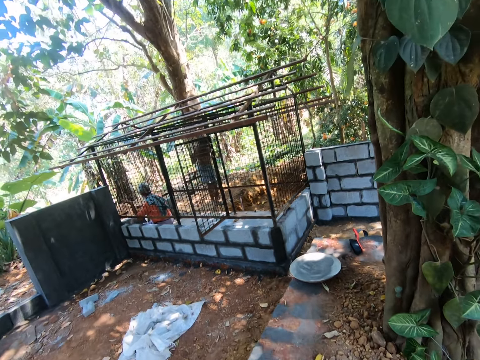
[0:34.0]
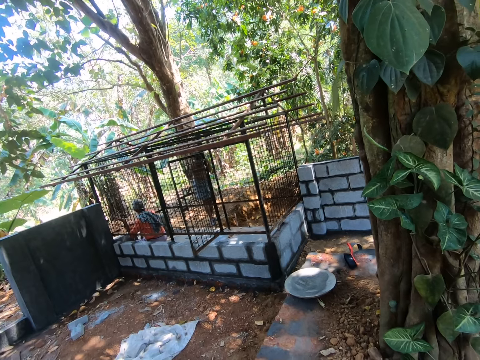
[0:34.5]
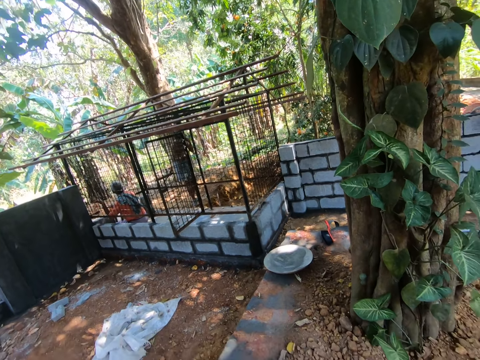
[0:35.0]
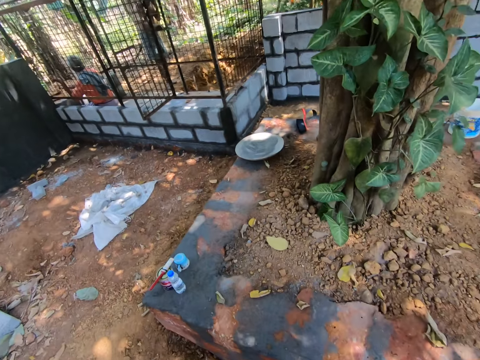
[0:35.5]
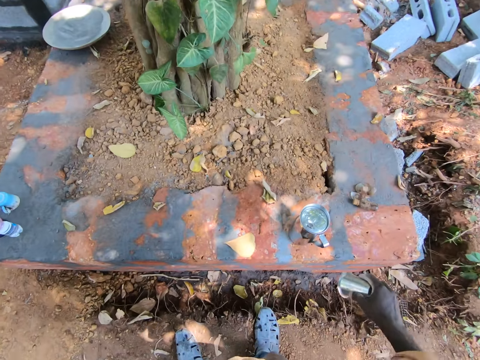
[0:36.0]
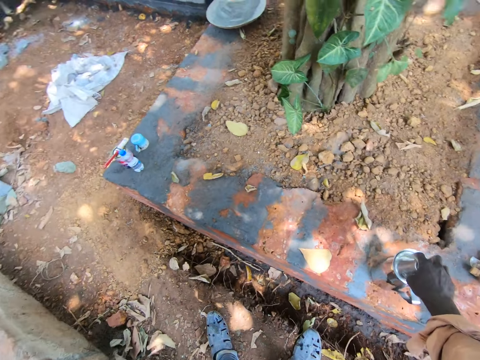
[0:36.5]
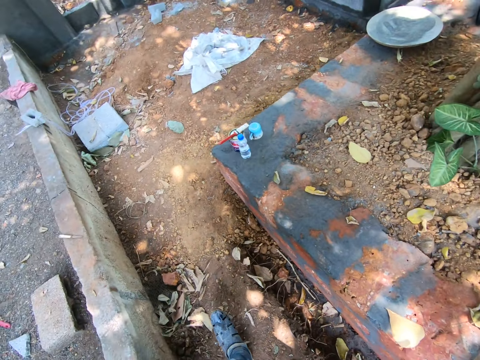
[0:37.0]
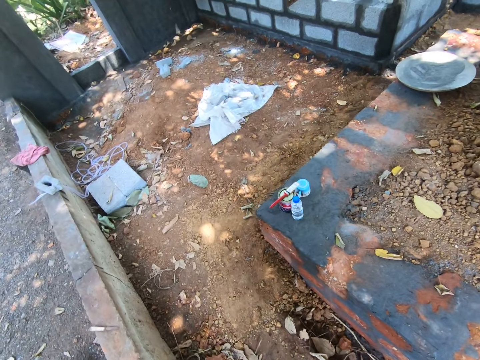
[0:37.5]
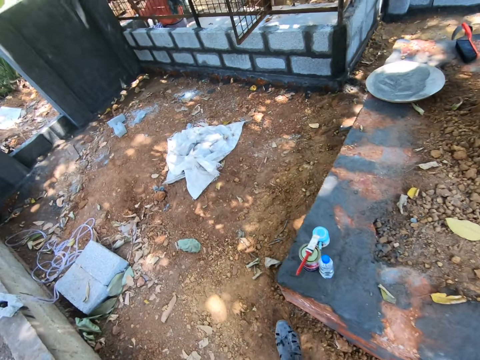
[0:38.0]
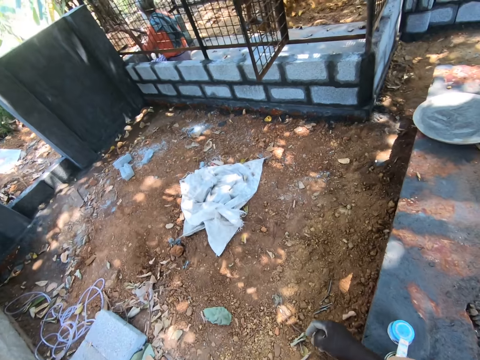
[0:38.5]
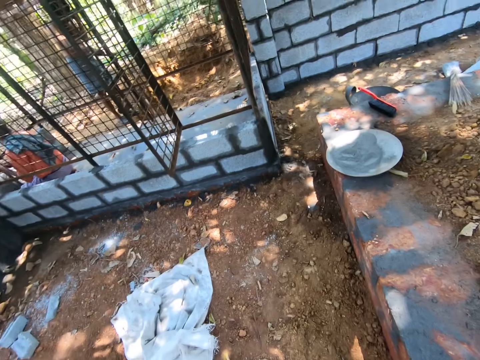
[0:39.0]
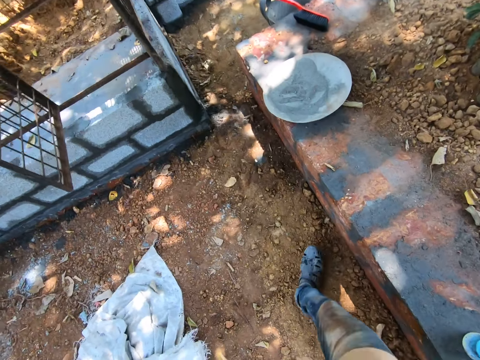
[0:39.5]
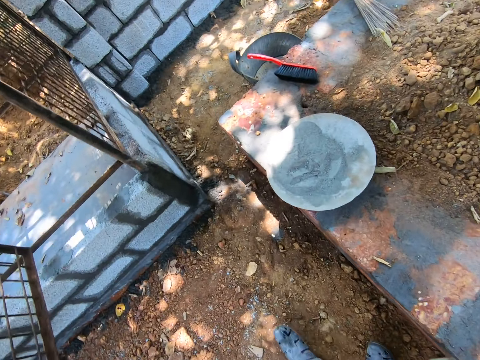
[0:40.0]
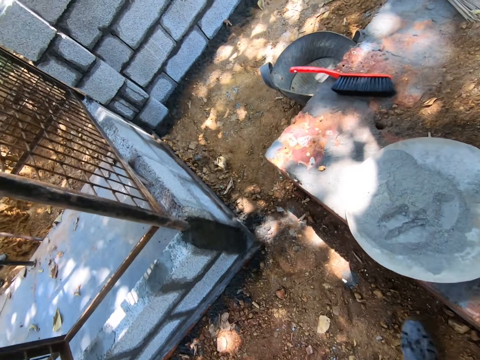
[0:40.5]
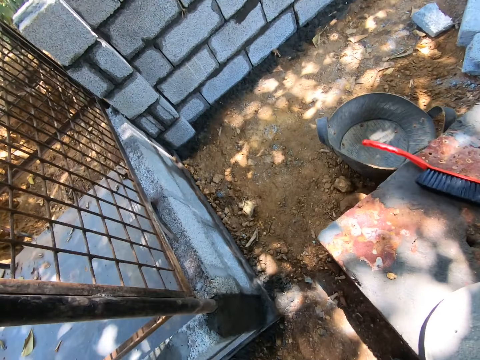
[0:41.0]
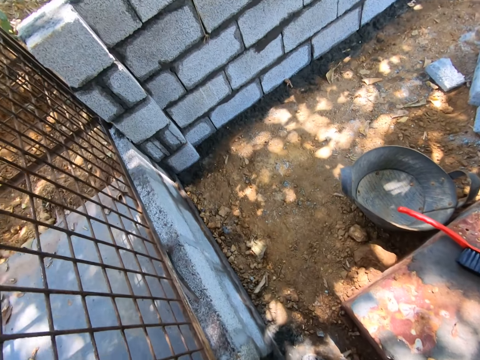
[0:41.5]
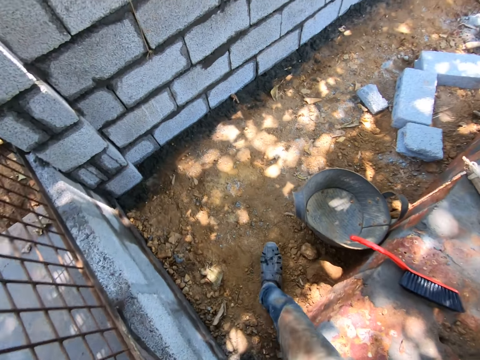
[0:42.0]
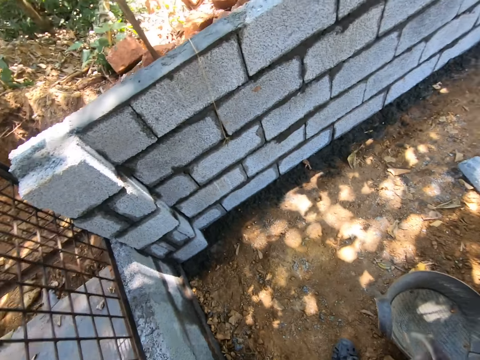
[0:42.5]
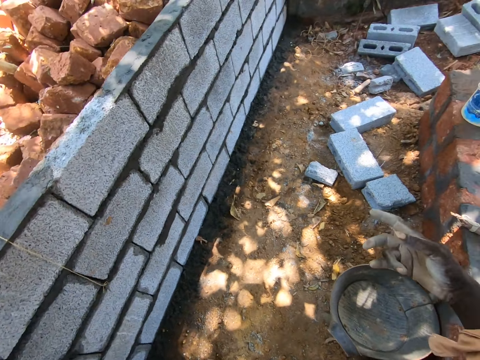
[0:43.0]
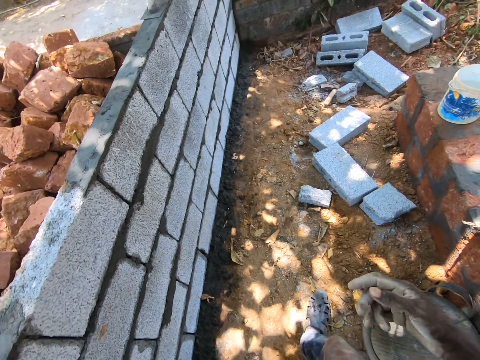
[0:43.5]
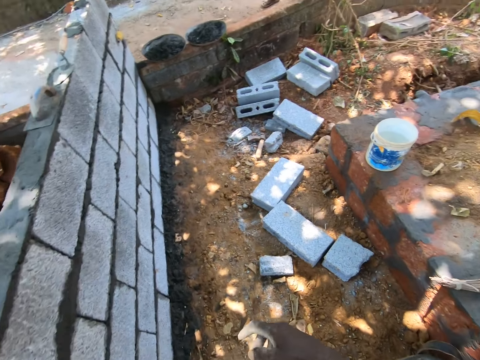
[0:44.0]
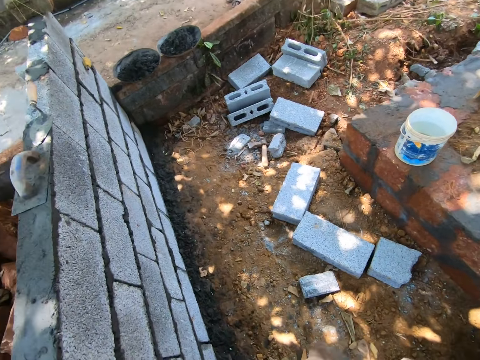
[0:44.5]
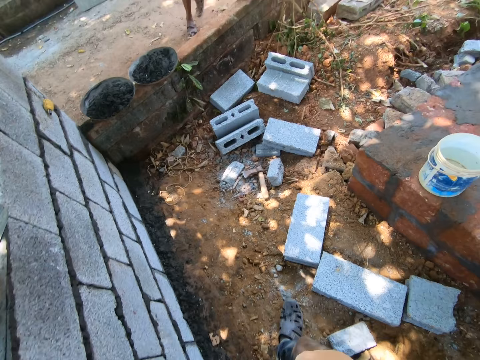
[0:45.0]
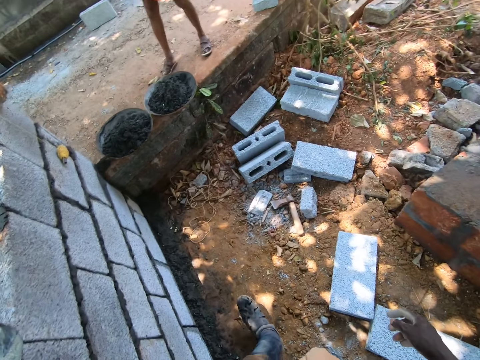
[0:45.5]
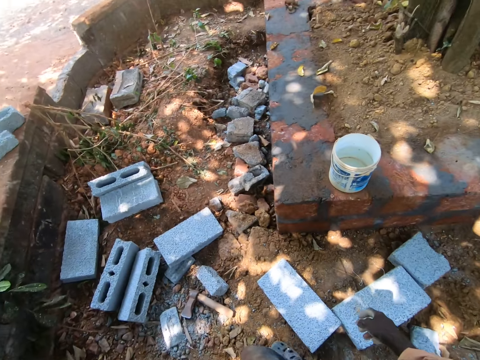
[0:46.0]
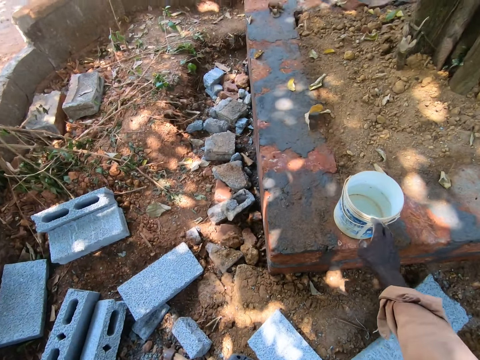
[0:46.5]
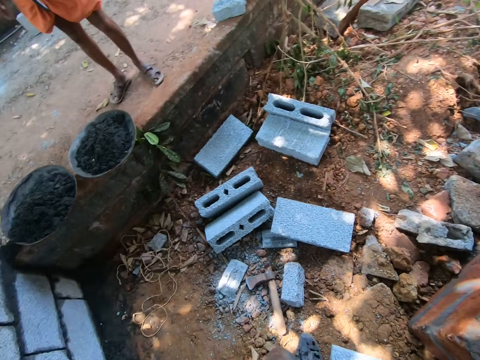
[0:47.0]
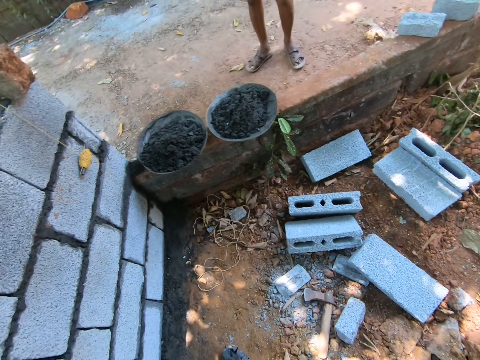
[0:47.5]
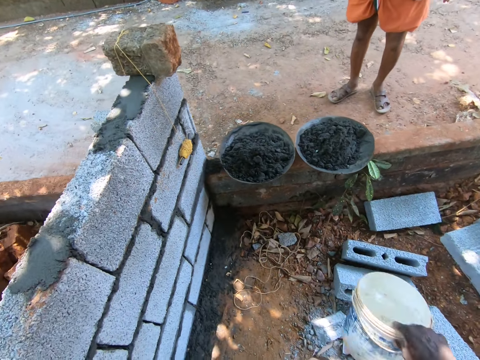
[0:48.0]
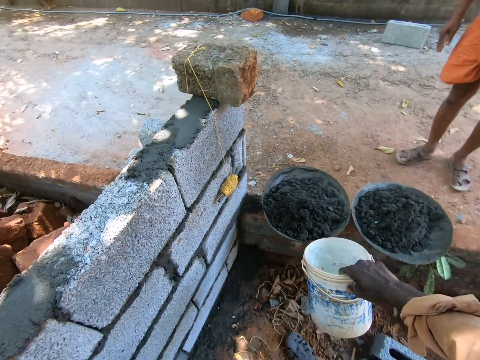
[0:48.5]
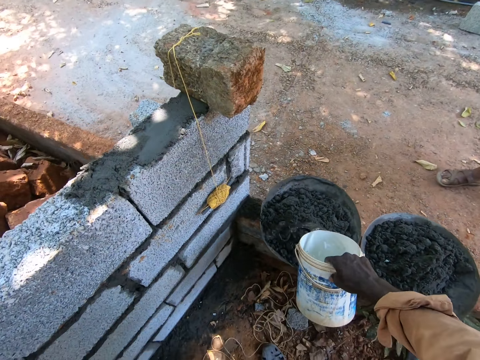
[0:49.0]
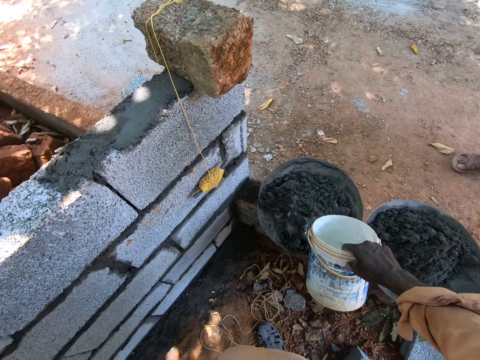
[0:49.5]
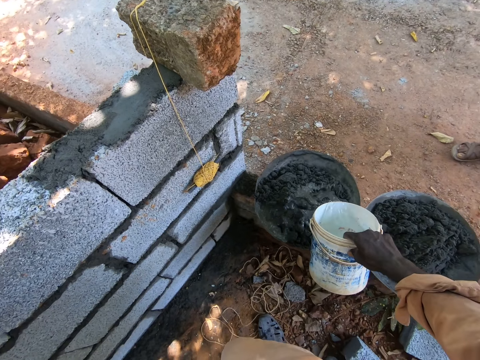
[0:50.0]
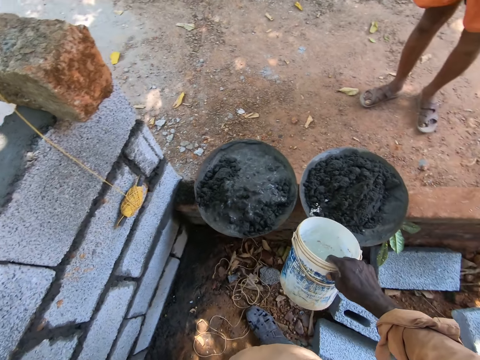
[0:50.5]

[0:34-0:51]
The camera wearer puts the mug on the jug. They walk on the building site. They move the hand and put the hand down. They walk on the building site. They pick up a plastic container. They hold the container. They make a step. They pour water in the concrete. They mix water with the concrete.

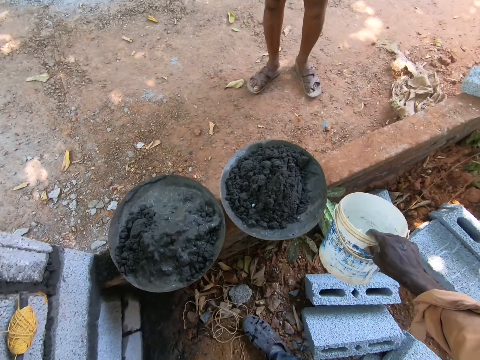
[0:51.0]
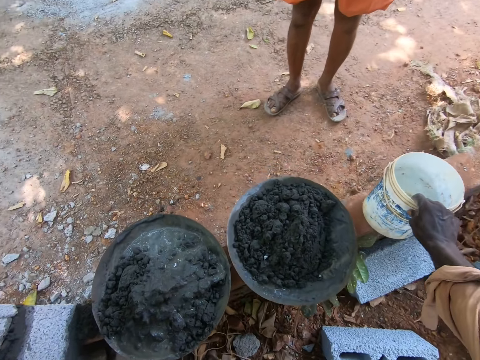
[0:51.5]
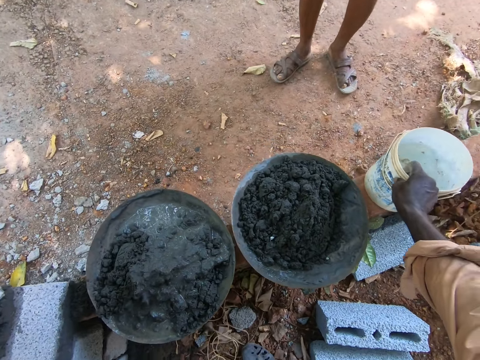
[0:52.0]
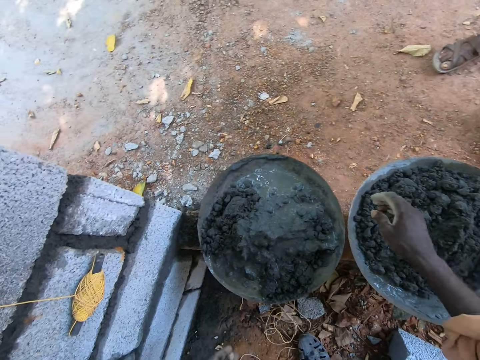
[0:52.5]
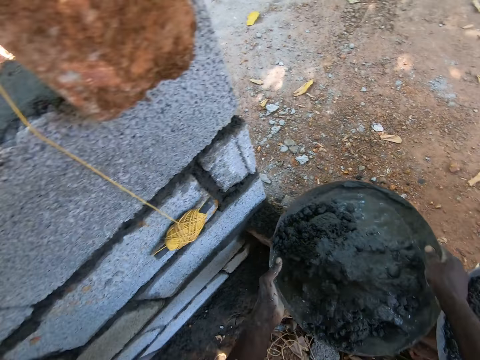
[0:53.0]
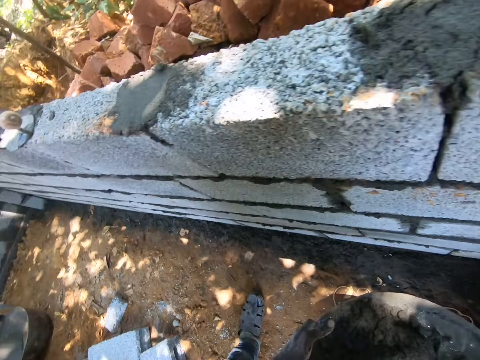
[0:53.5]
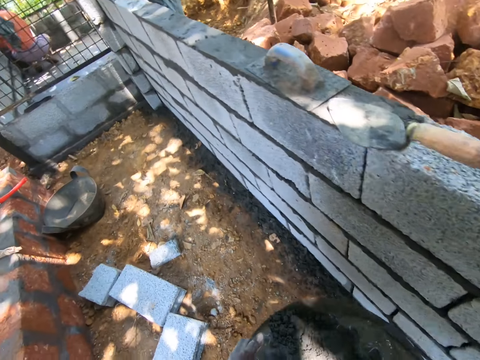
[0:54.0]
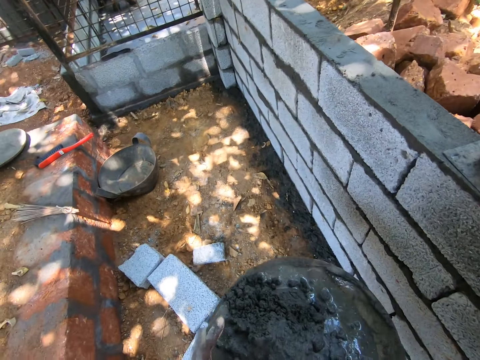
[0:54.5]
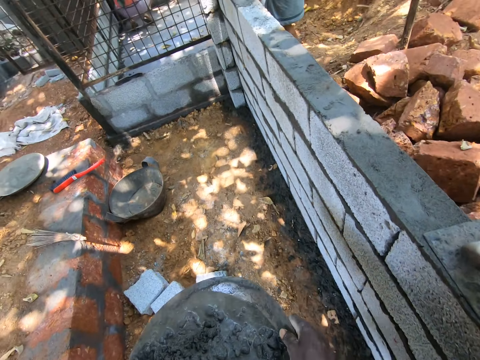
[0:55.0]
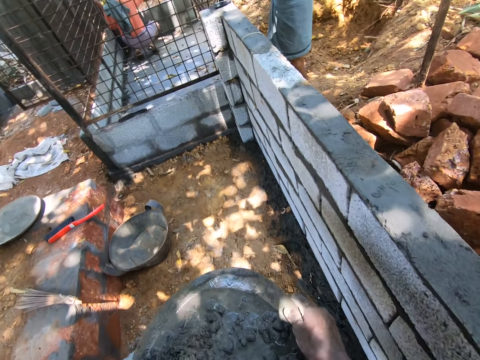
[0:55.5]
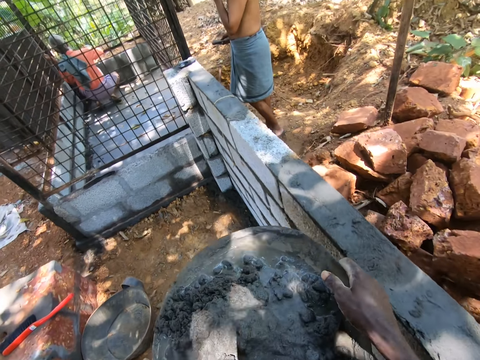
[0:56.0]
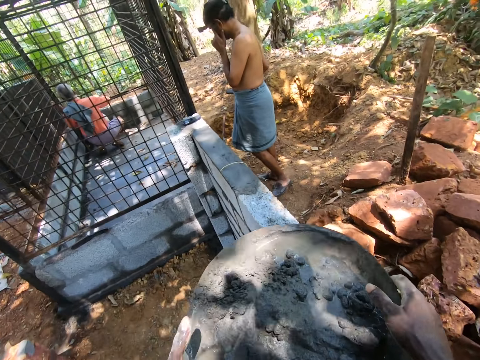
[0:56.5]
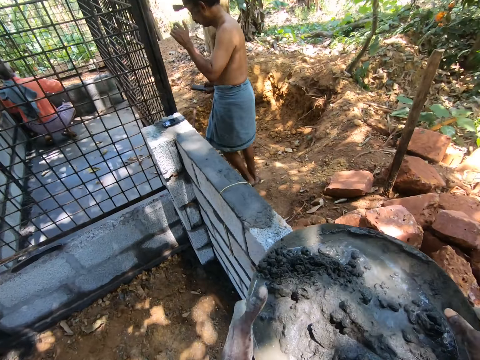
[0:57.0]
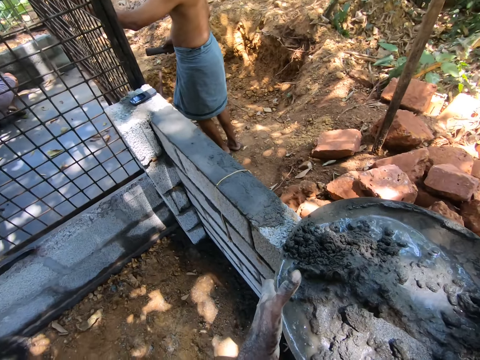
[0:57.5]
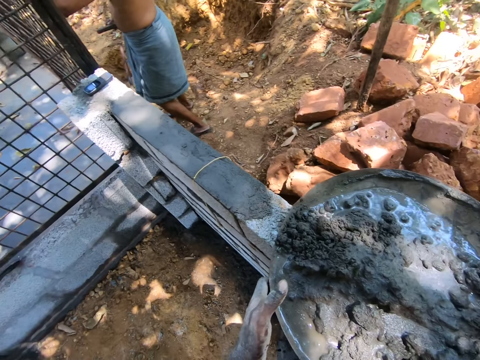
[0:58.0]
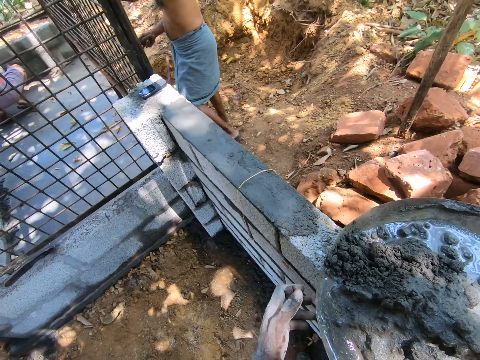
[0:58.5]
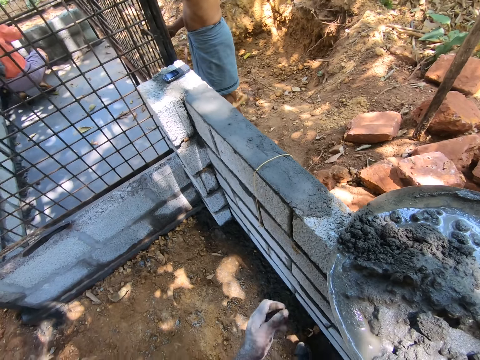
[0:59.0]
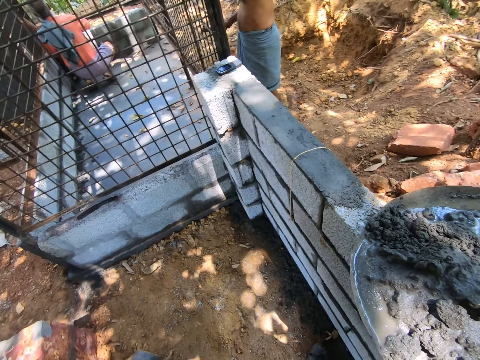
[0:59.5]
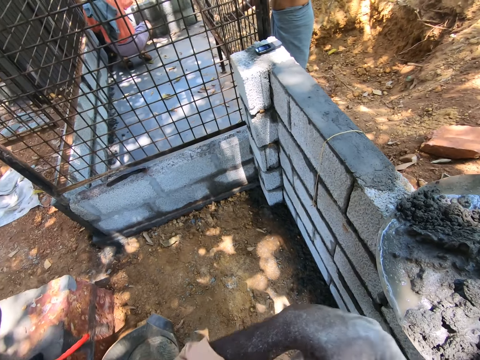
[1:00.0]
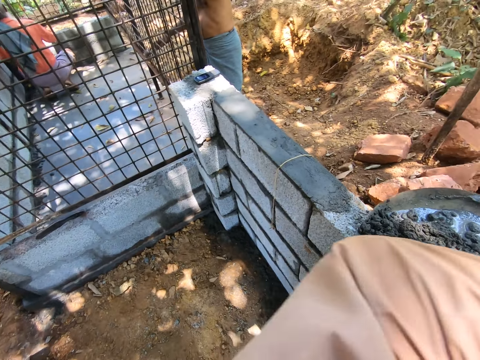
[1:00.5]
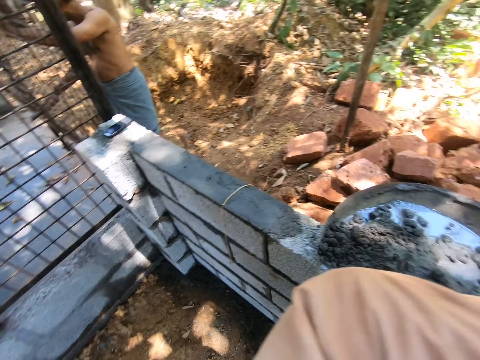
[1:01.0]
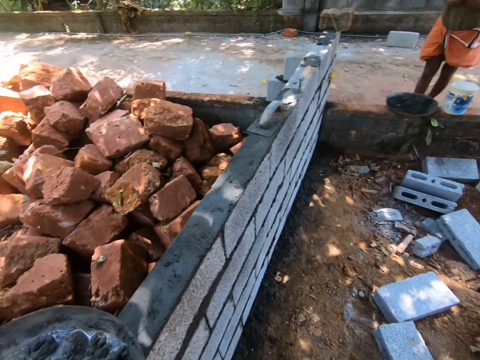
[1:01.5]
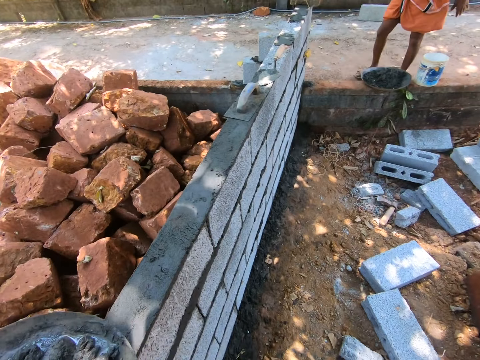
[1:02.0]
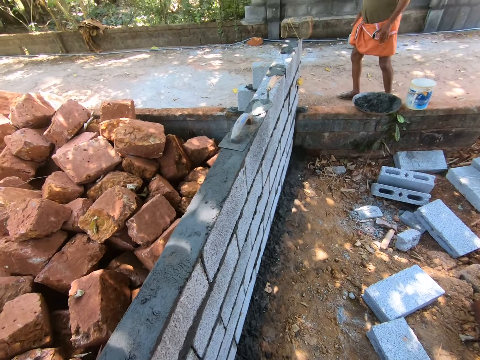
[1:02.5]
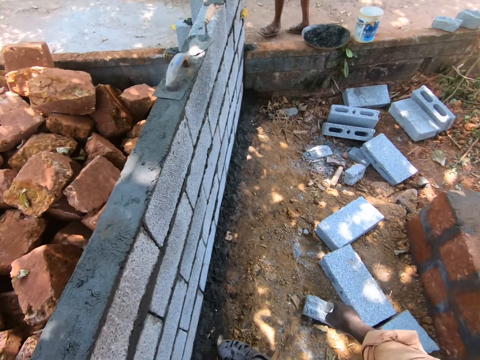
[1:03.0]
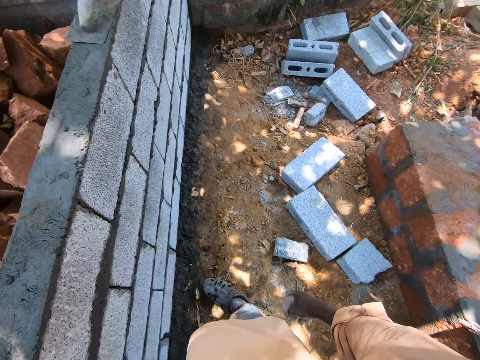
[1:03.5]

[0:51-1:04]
The camera wearer puts a plastic container with the water down on the brick. They carry a head pan with concrete in it. They pick up the concrete basin mixer. They walk on the building site. They put the head pan on top of the bricks. They lift up the hand. They look around.
